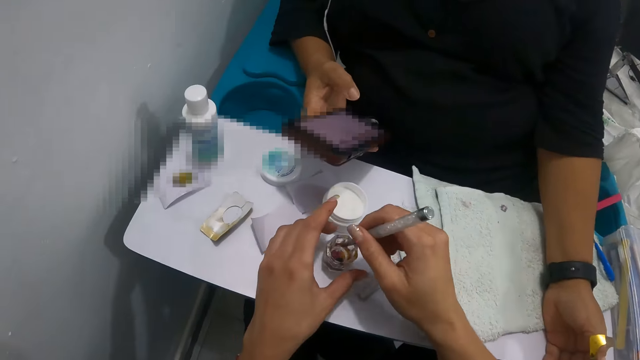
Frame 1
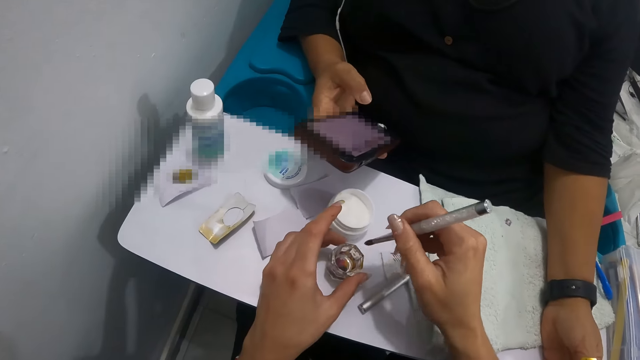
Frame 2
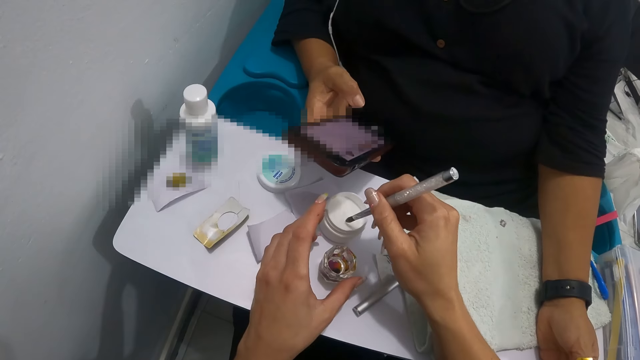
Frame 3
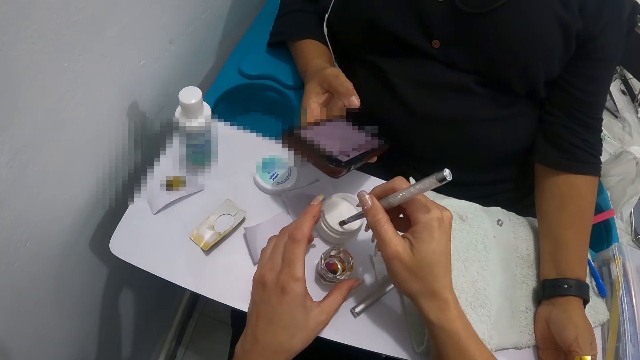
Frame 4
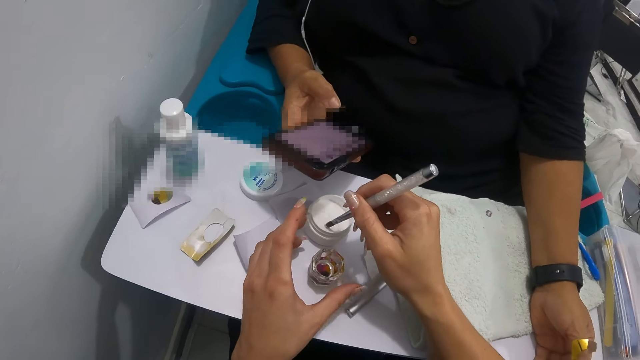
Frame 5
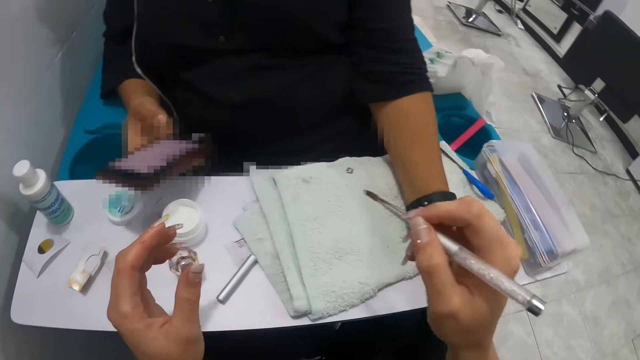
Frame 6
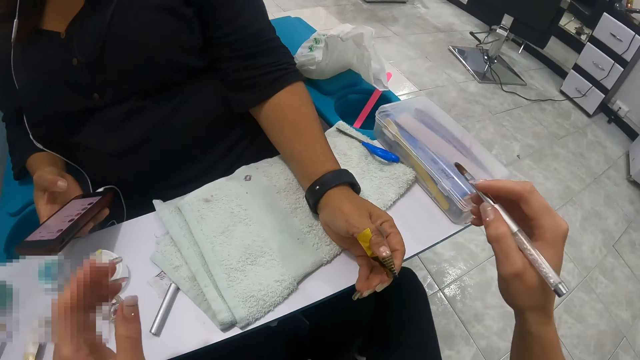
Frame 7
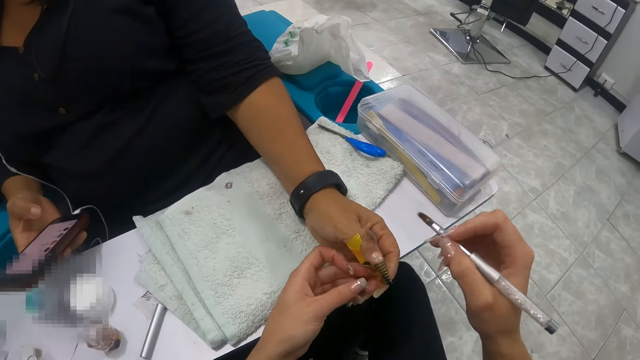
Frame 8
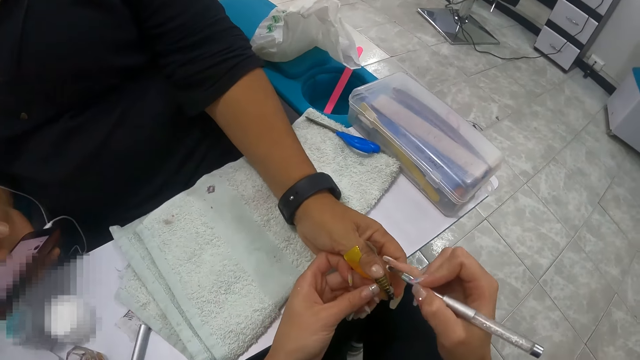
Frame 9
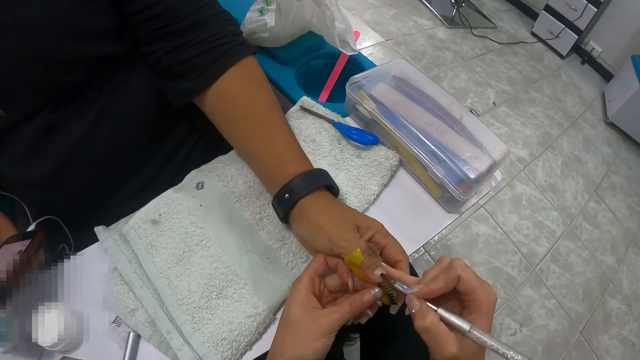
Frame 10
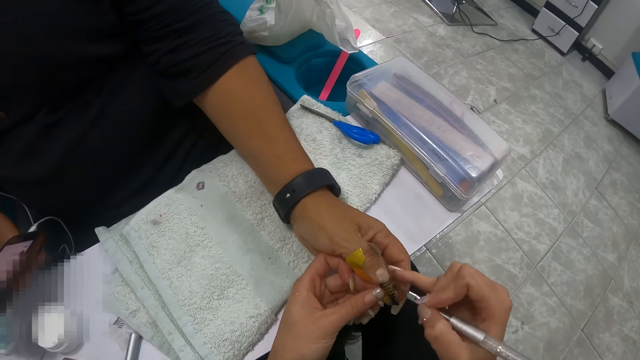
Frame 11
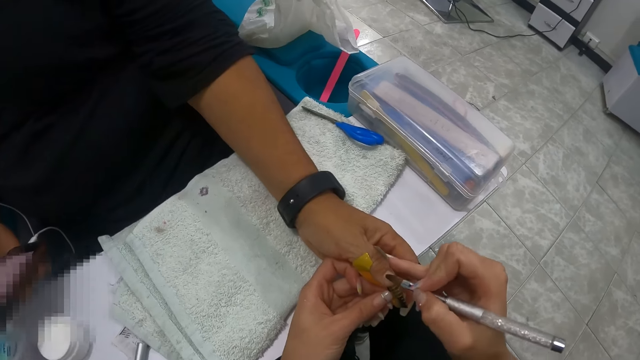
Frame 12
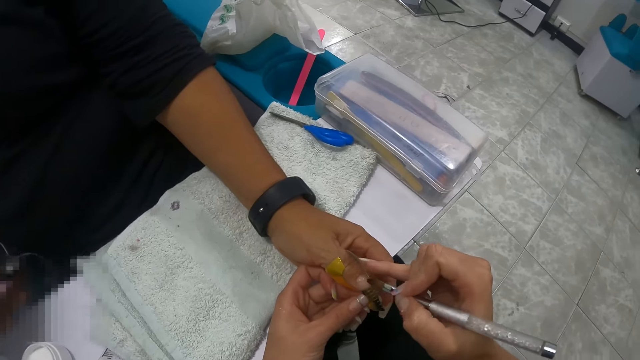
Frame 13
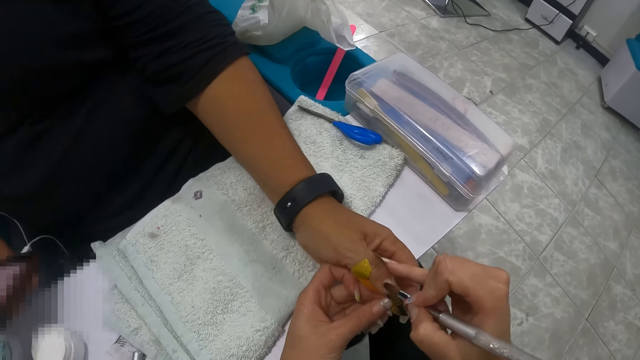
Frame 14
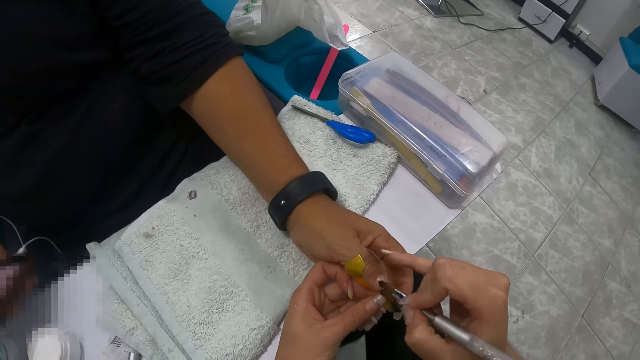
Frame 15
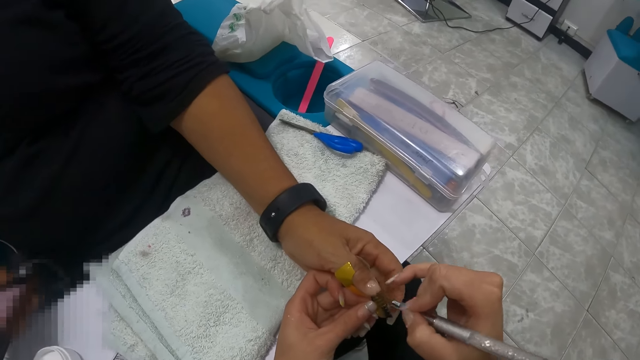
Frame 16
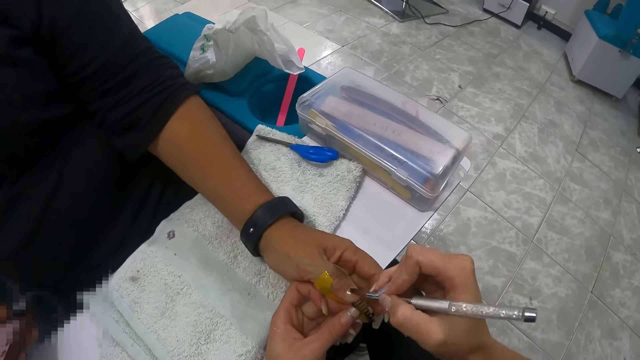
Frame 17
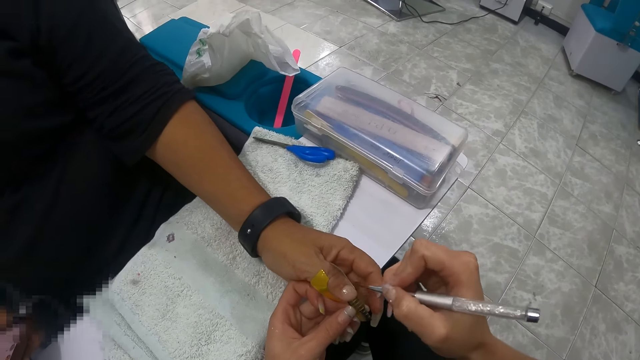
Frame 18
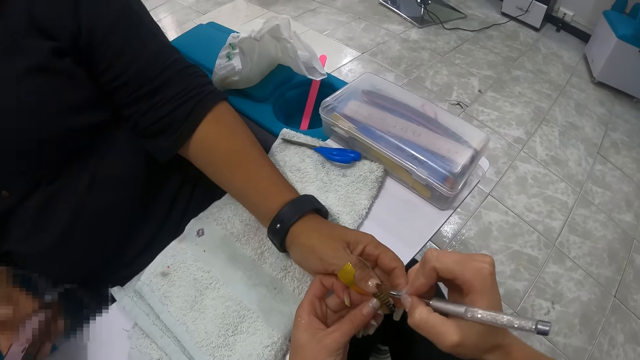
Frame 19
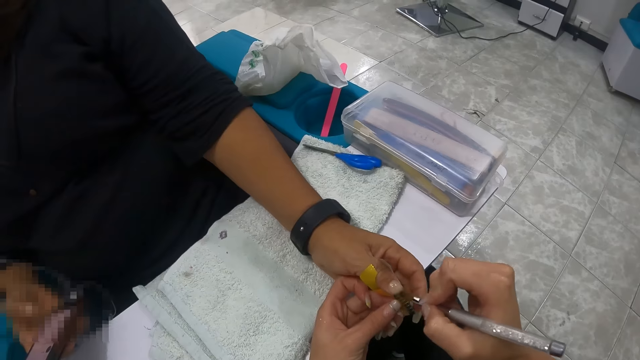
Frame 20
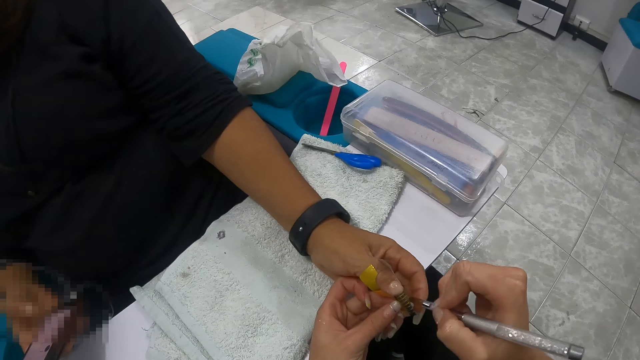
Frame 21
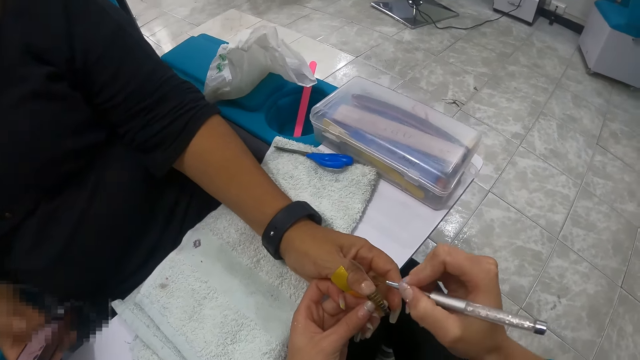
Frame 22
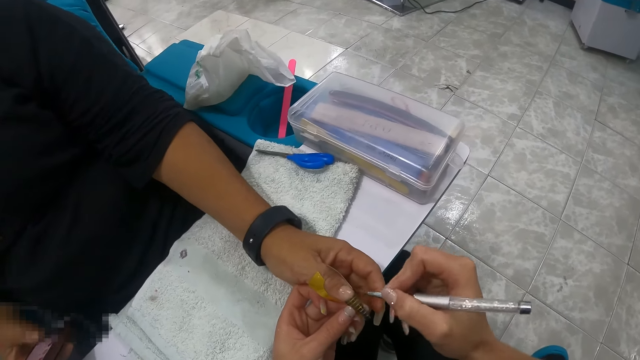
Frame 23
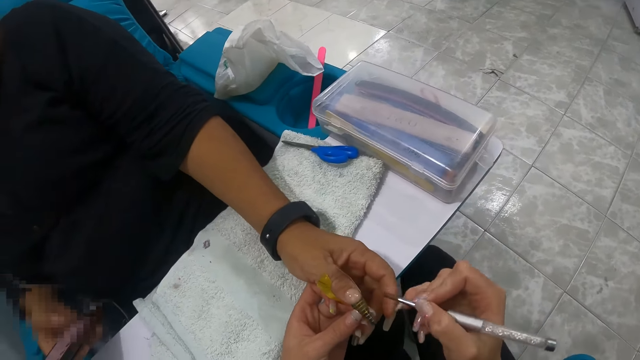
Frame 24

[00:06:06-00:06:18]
The camera wearer dips the nail brush into the nail liquid cup on the arm rest with both hands. She slides the nail brush on the nail liquid cup with her right hand. She dips the nail brush into the acrylic powder box with her right hand. She holds a woman's finger. She applies acrylic powder onto the tip extension form on the thumb of the woman with the nail brush in her right hand.

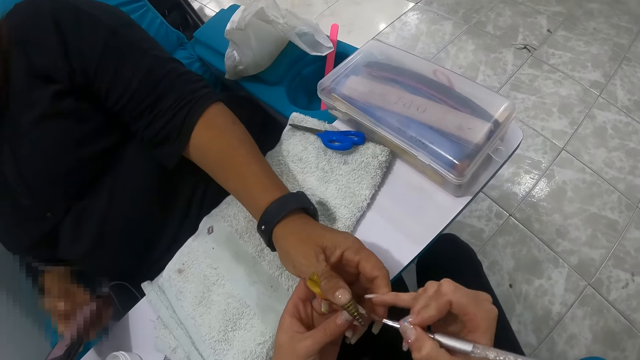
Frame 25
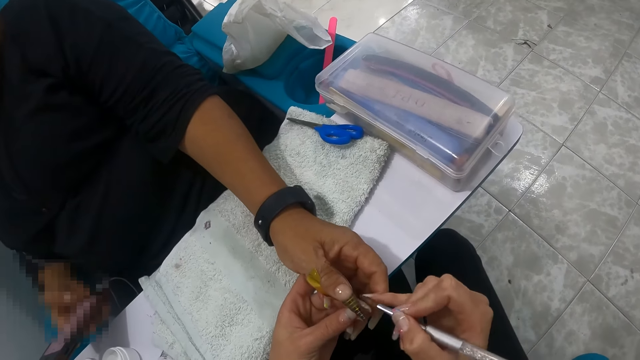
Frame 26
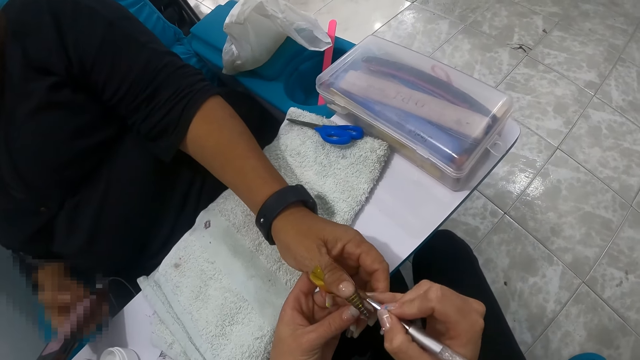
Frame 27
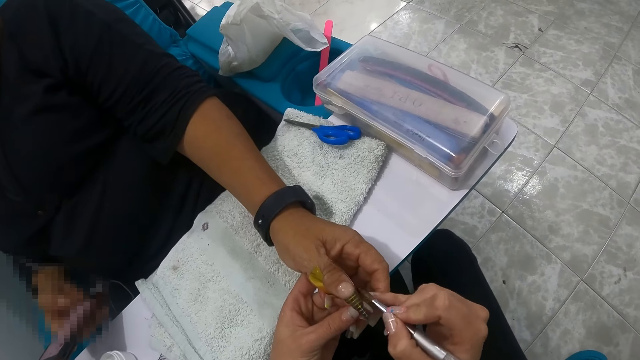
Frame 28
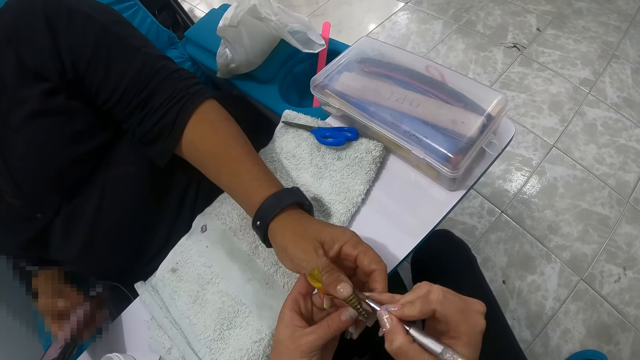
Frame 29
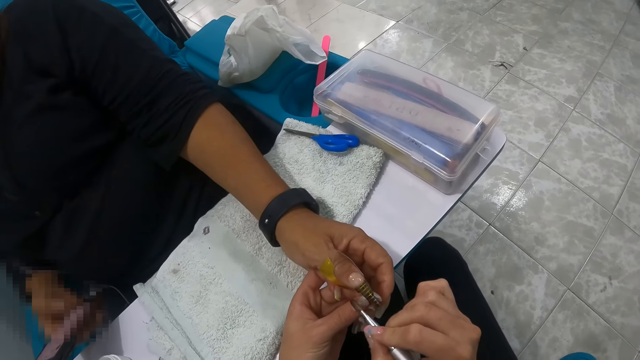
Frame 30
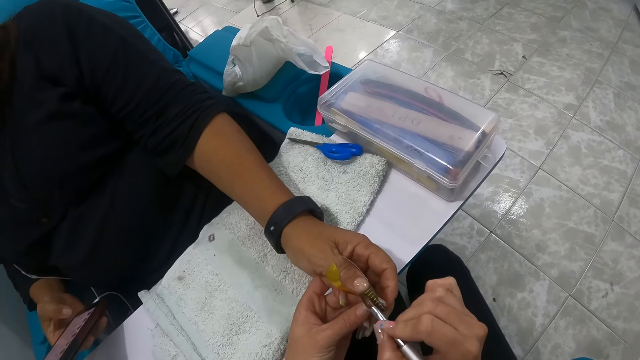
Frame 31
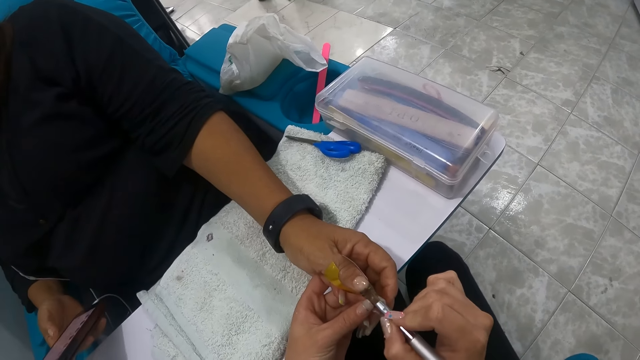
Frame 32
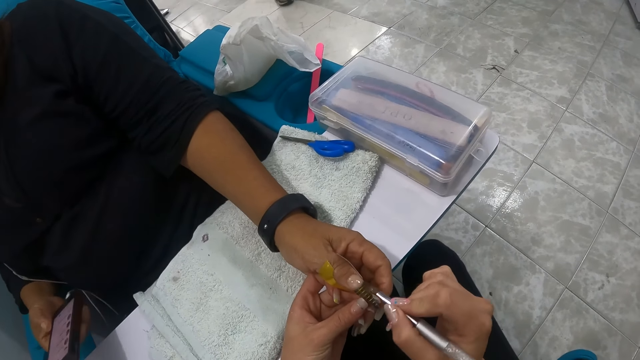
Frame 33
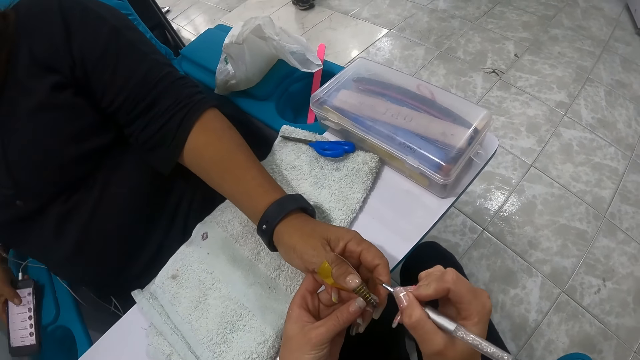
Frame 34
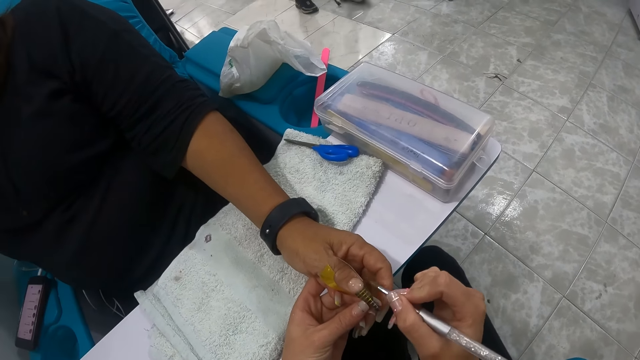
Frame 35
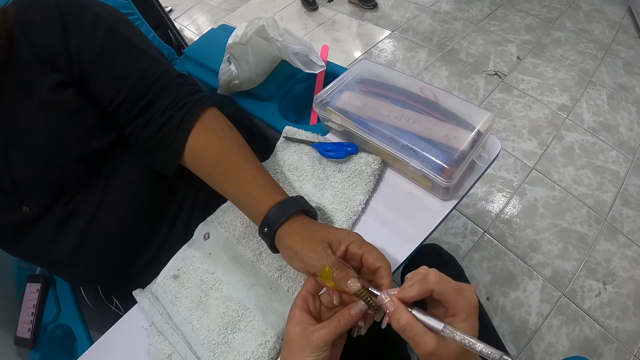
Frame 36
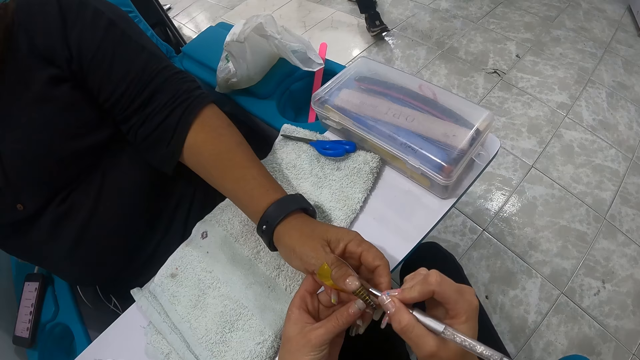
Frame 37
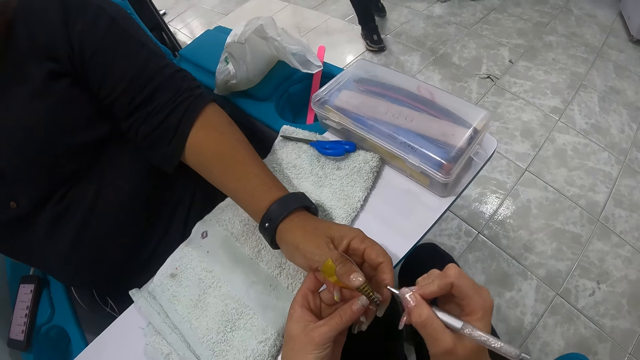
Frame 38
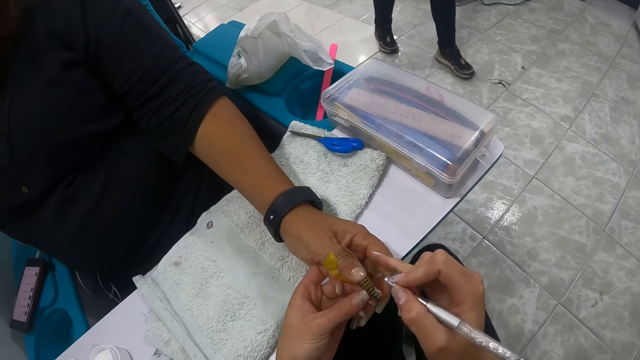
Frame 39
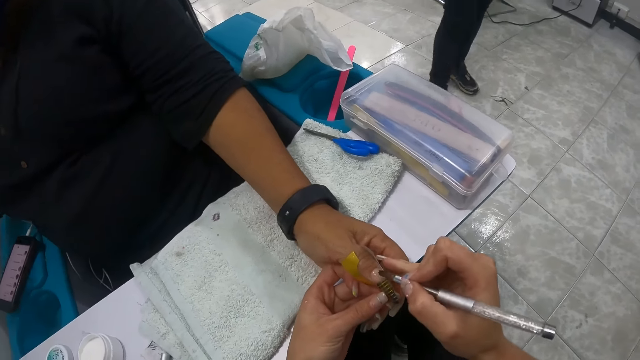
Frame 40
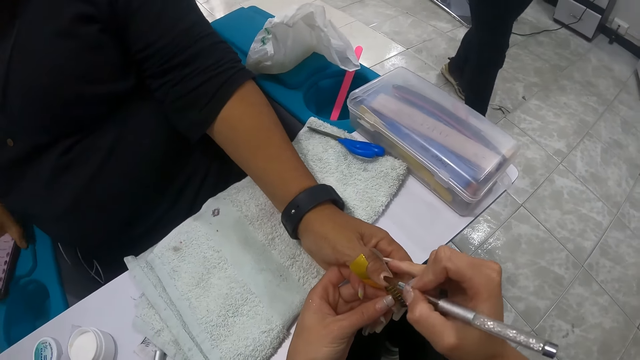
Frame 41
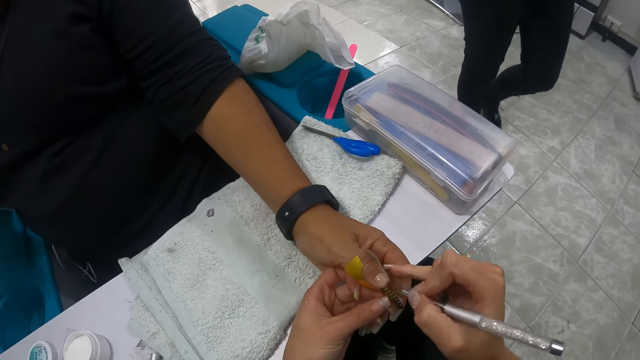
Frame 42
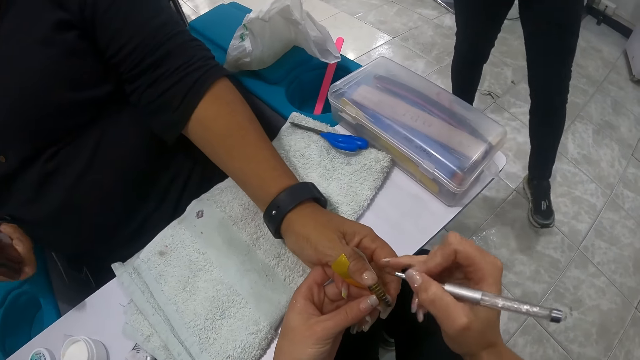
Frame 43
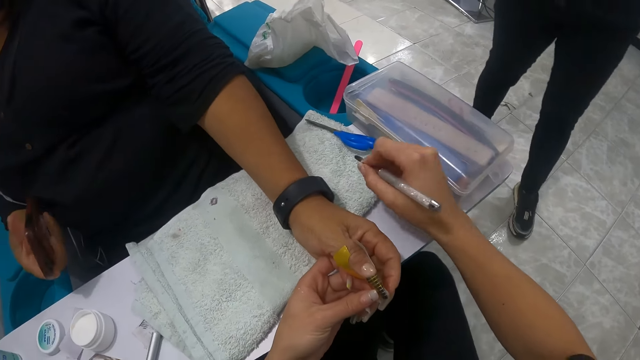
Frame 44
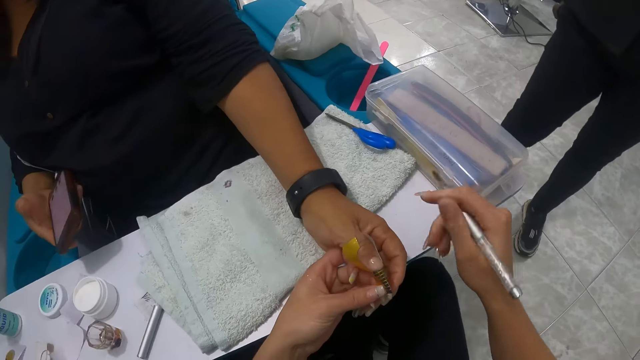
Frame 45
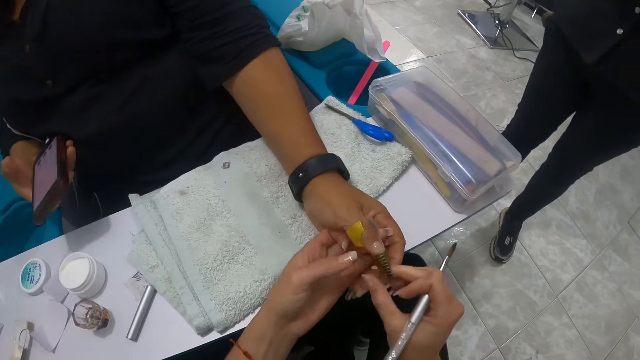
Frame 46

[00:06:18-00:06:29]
The camera wearer wipes the nail brush on the white towel on the arm rest.
